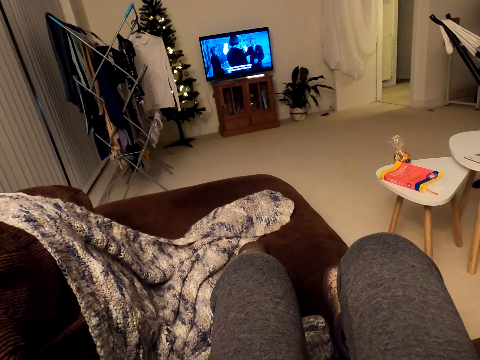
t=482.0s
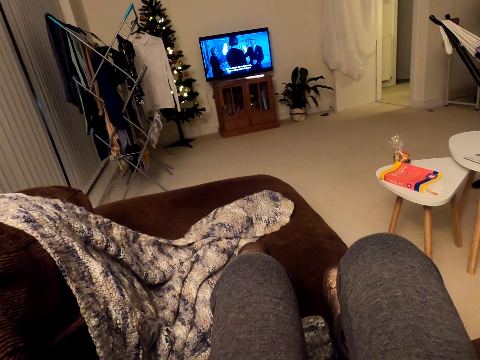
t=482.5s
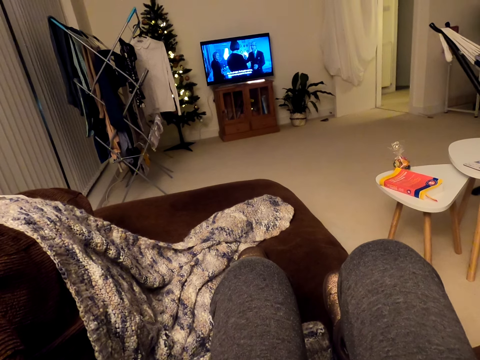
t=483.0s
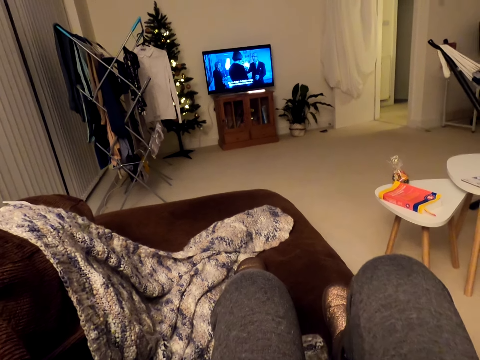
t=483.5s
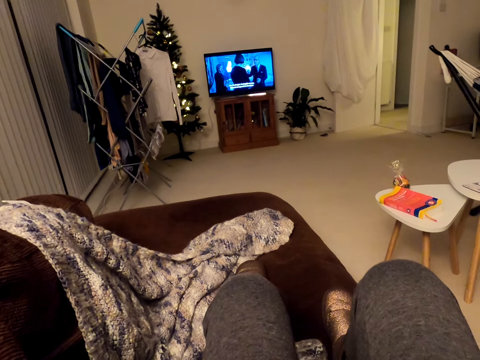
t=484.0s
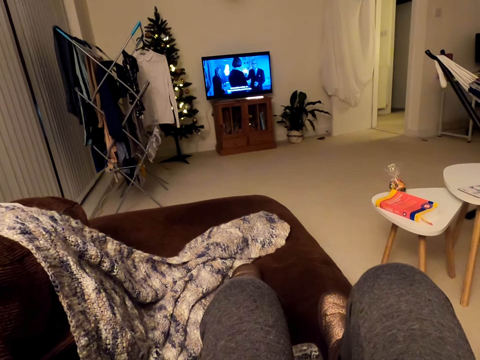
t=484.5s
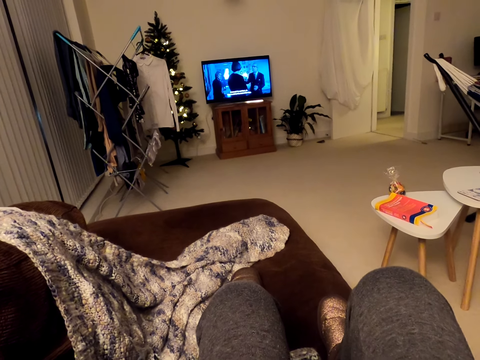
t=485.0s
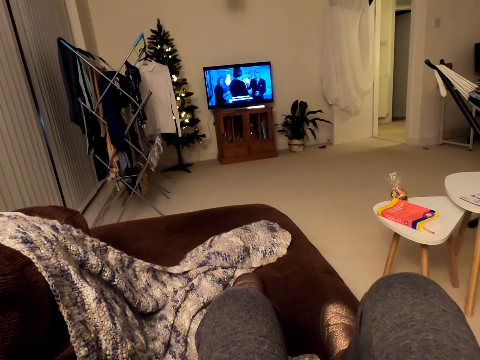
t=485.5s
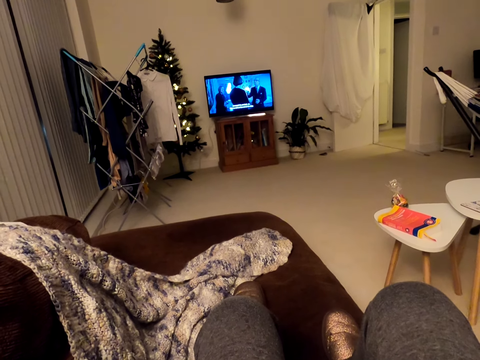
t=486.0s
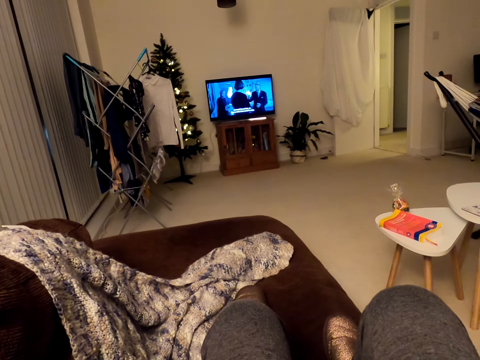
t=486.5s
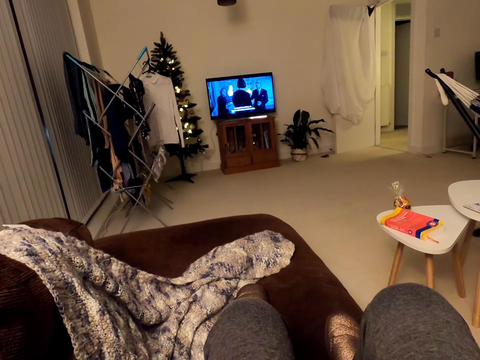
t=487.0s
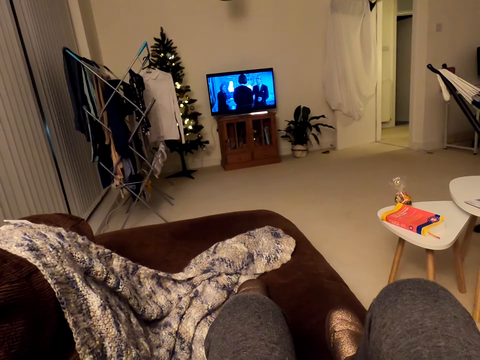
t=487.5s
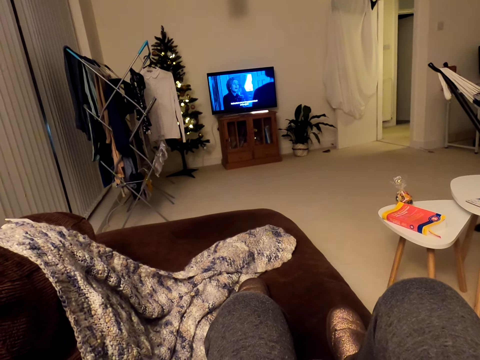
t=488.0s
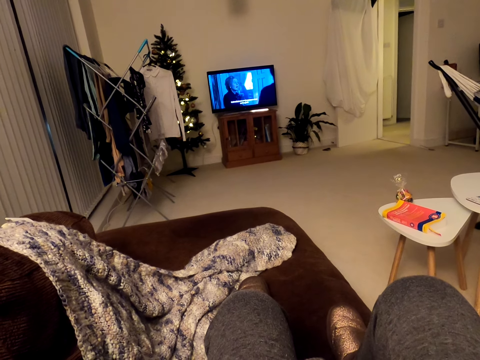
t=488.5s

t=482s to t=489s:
The camera wearer laughs loudly on the chair. They move the legs.

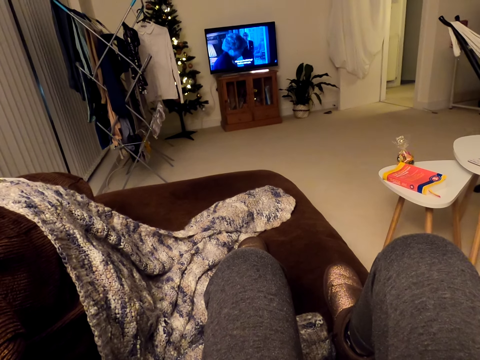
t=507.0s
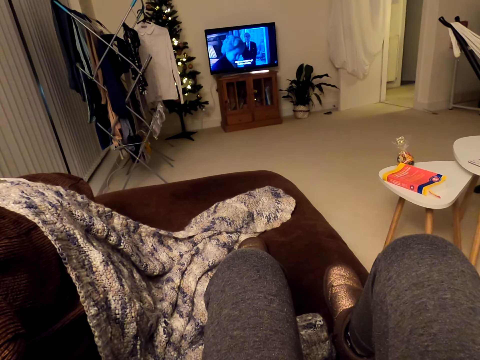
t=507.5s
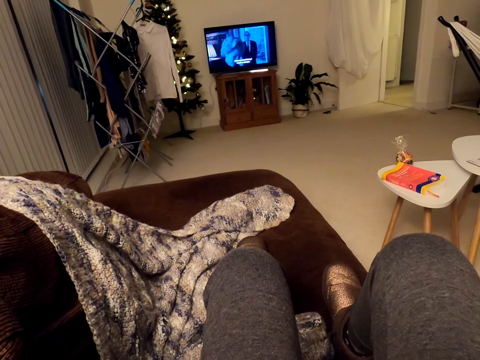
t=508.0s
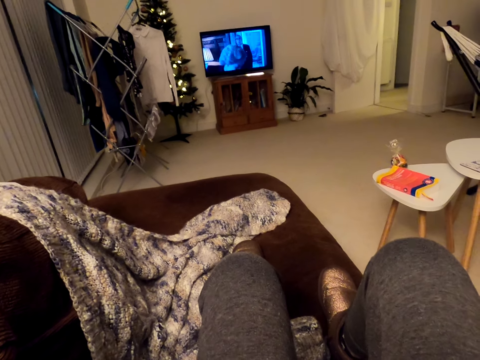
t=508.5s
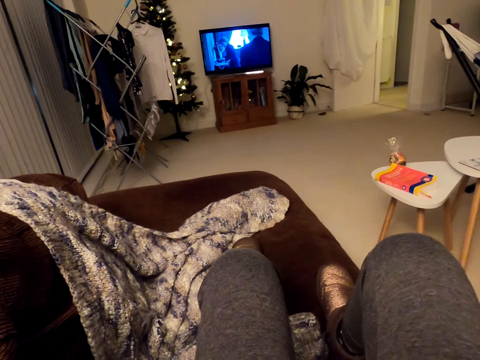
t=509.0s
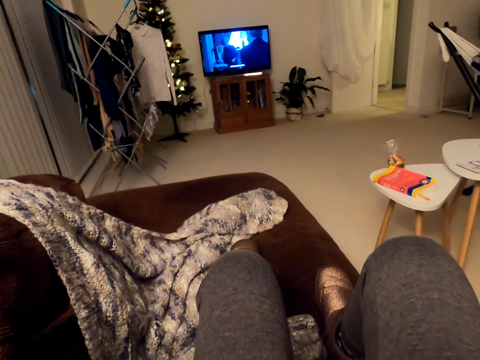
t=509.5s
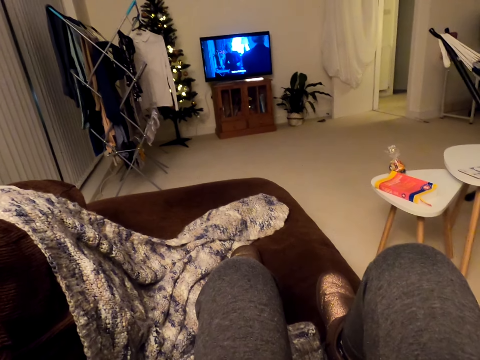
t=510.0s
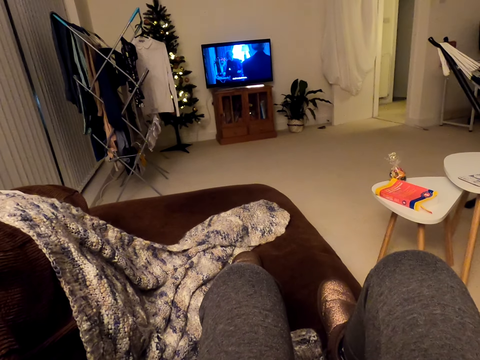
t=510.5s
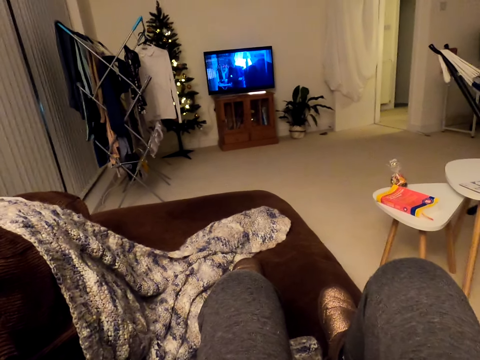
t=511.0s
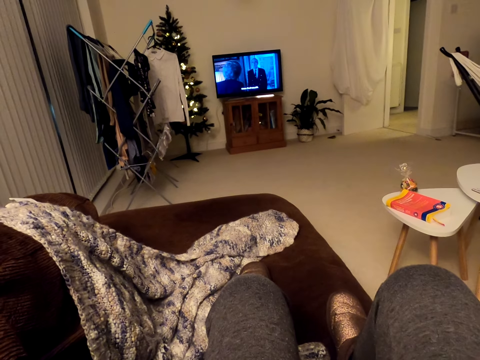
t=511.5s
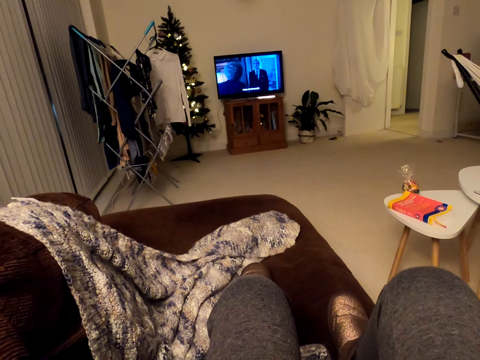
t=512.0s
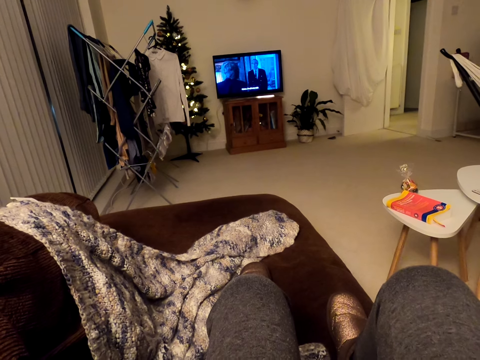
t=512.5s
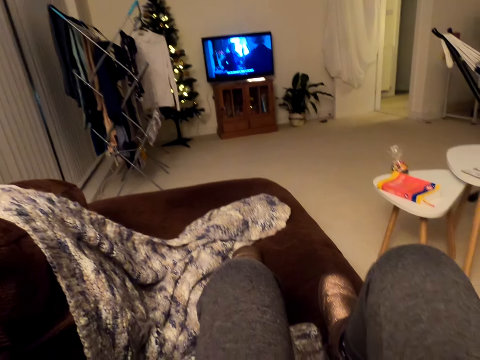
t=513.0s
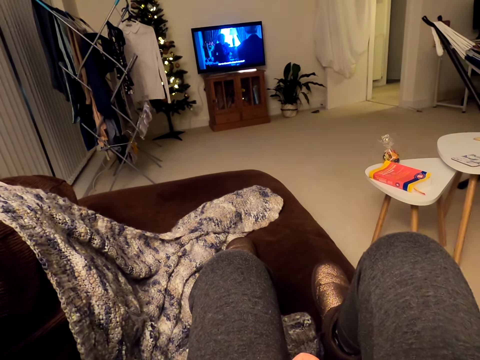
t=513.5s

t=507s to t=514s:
The camera wearer talks on the chair.

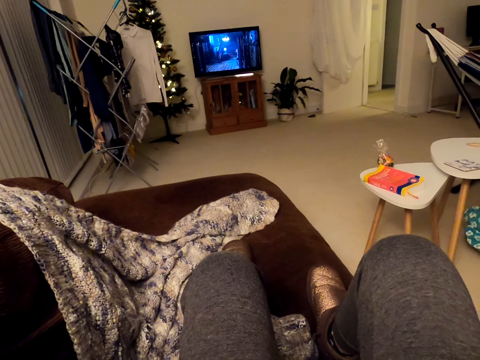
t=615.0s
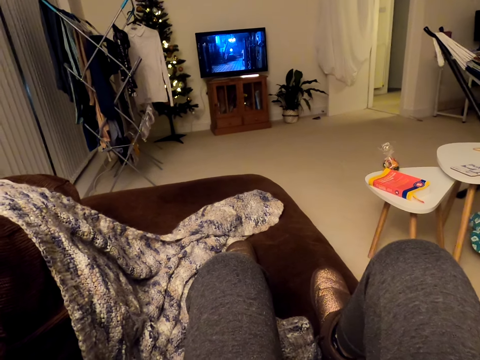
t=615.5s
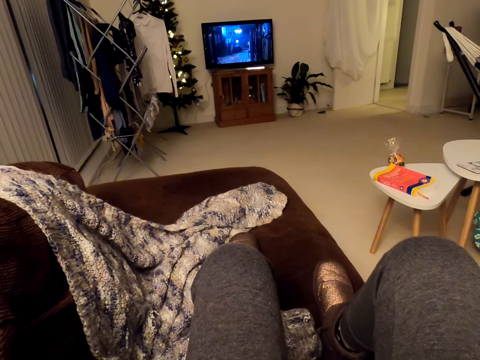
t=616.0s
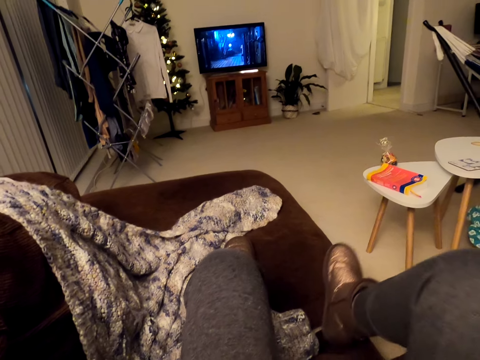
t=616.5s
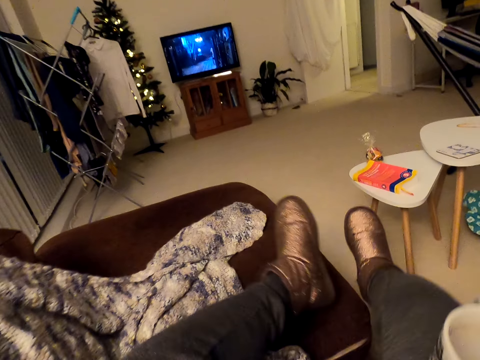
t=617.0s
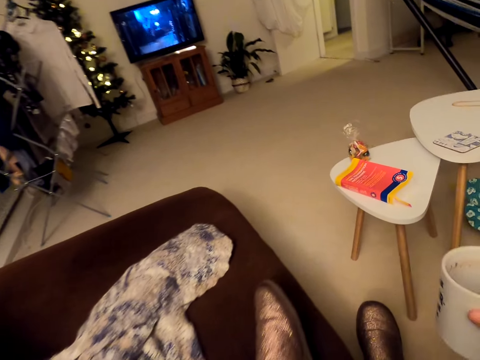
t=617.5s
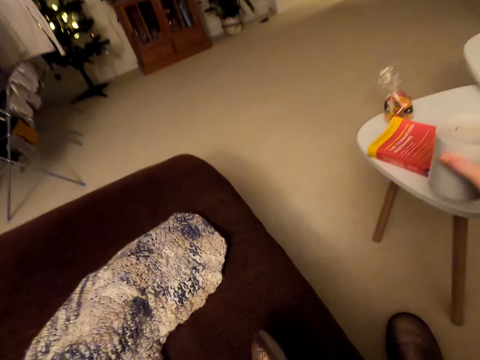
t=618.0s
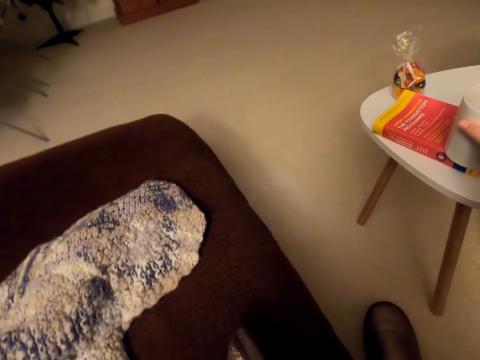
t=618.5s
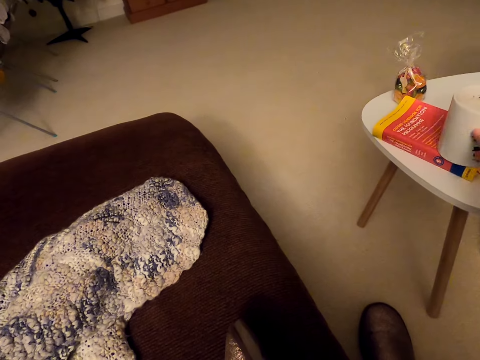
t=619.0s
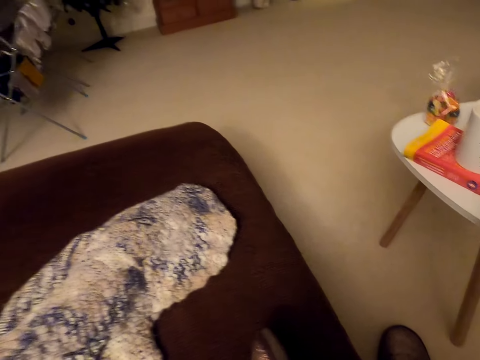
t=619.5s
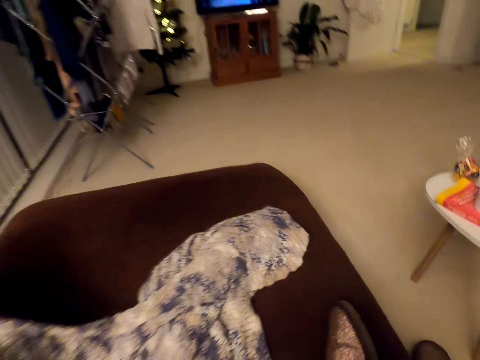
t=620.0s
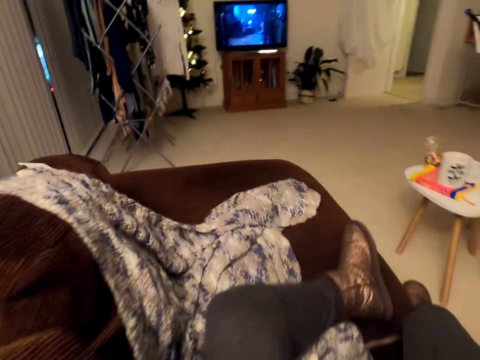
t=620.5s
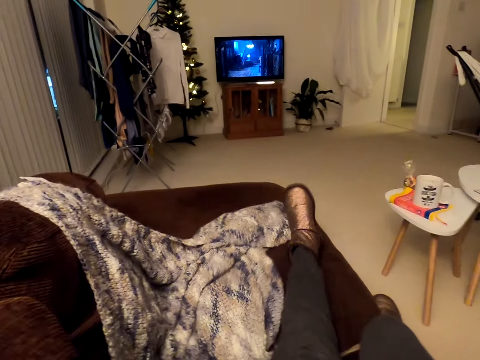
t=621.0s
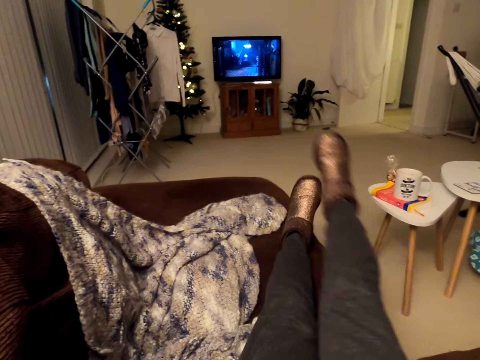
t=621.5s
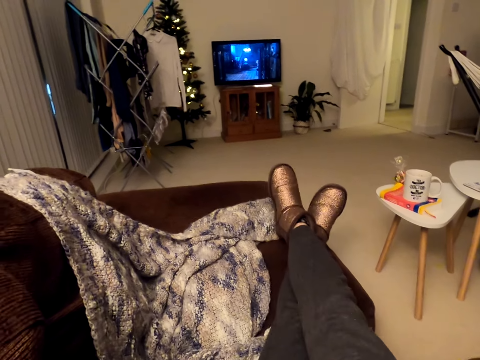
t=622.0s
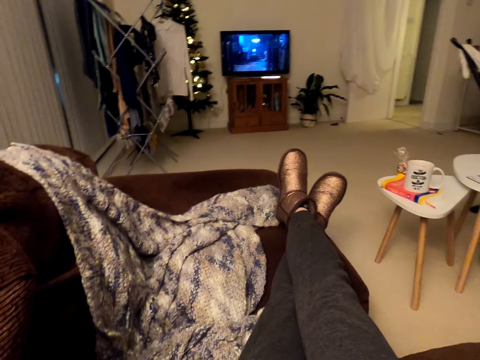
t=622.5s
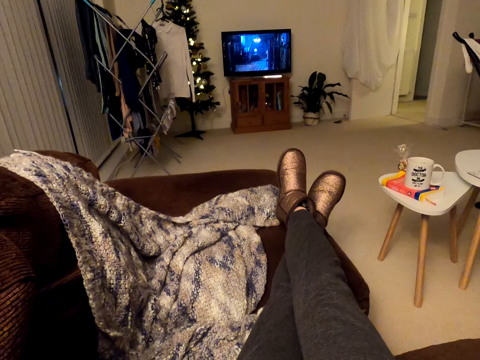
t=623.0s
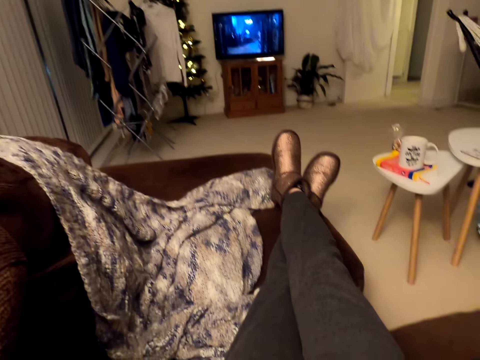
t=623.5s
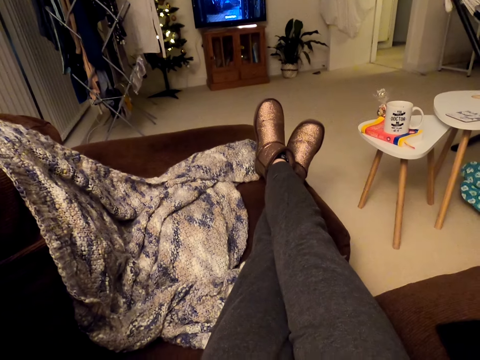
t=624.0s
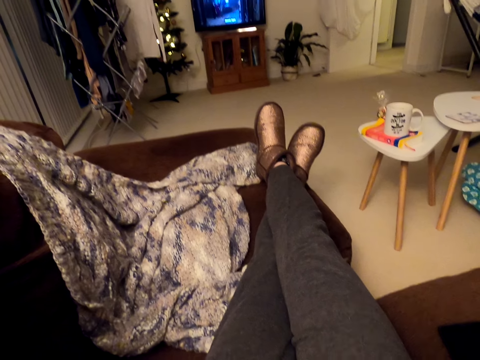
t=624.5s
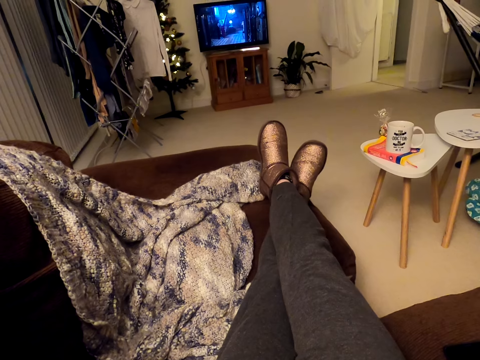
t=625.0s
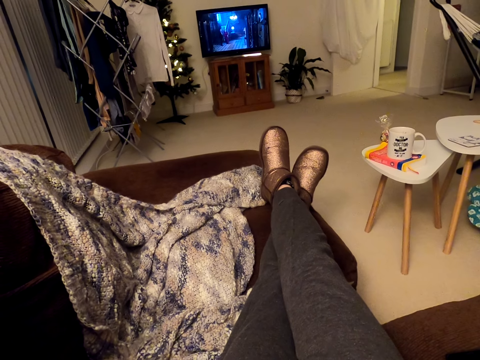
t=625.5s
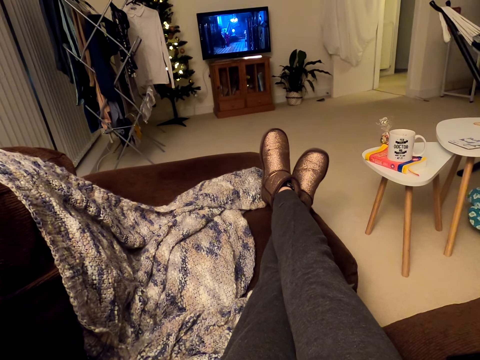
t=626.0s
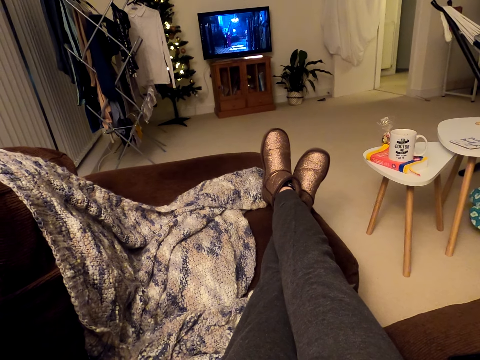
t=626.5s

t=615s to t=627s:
The camera wearer moves the leg down. She places a cup on a book. She stretches her legs and moves the leg down on the chair. She crosses her legs and moves the leg on the other.
